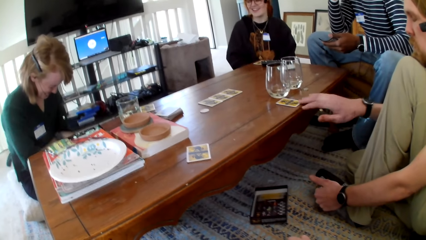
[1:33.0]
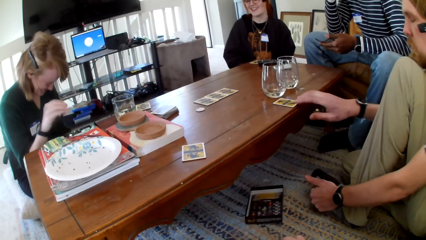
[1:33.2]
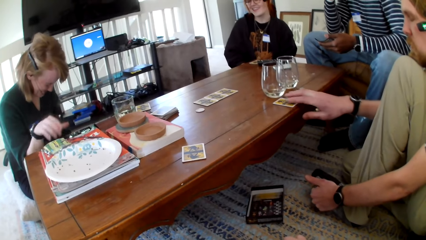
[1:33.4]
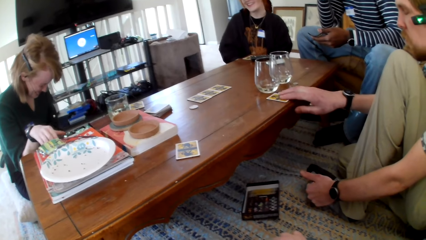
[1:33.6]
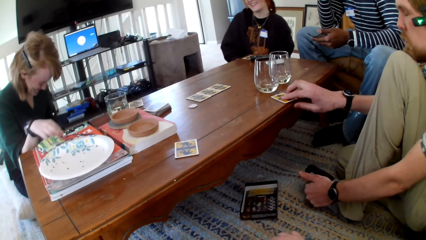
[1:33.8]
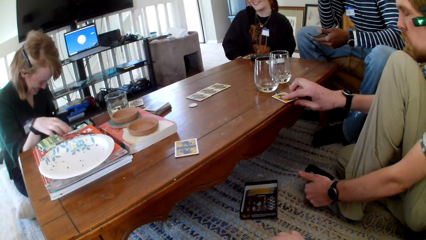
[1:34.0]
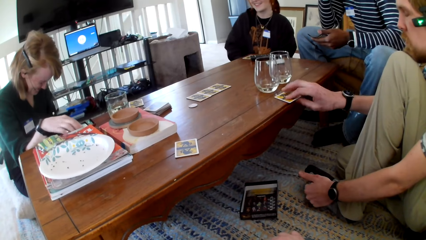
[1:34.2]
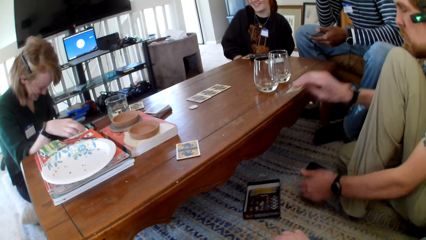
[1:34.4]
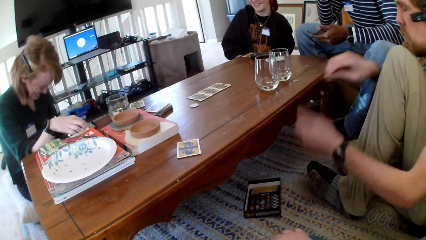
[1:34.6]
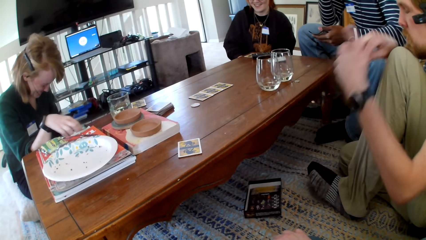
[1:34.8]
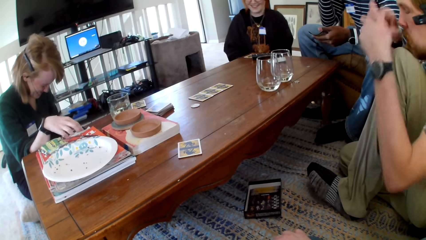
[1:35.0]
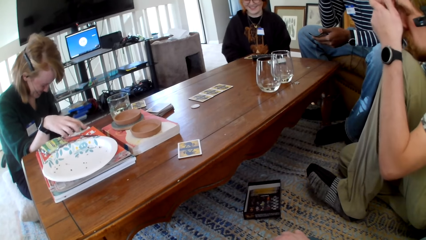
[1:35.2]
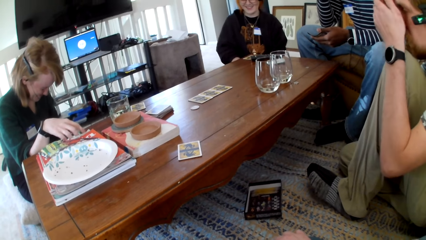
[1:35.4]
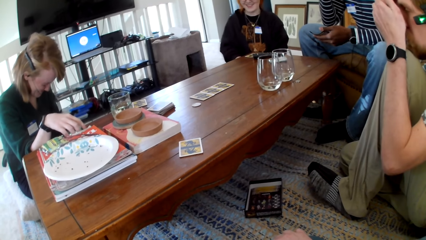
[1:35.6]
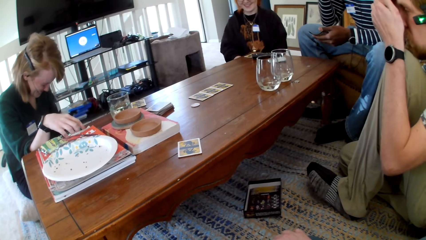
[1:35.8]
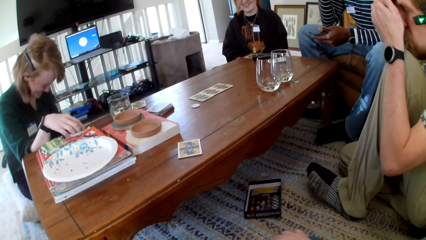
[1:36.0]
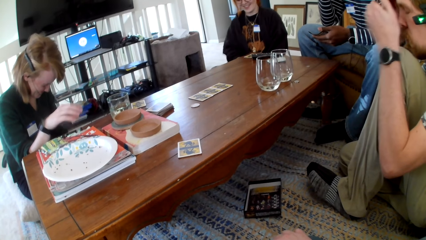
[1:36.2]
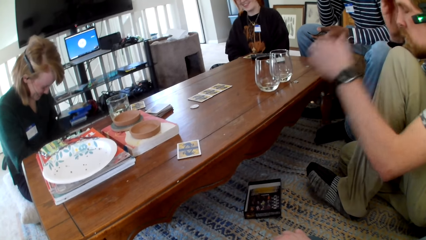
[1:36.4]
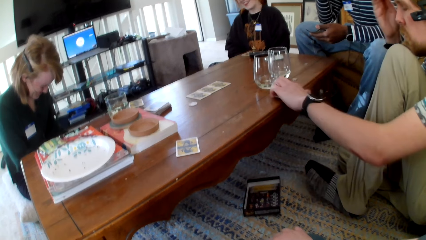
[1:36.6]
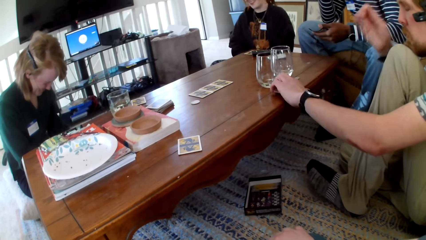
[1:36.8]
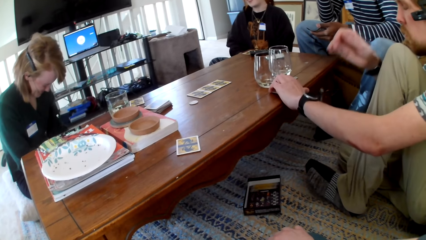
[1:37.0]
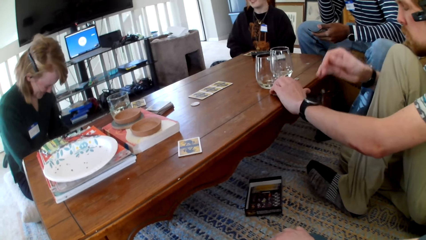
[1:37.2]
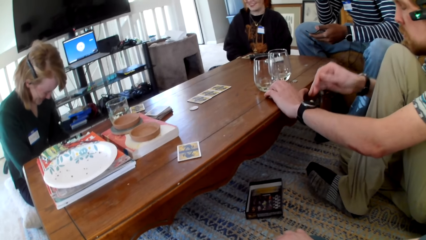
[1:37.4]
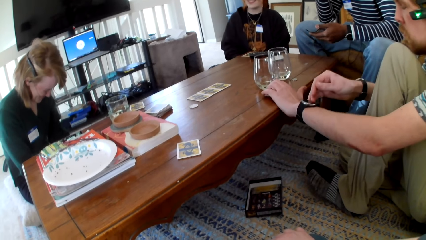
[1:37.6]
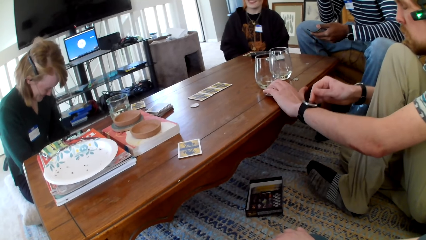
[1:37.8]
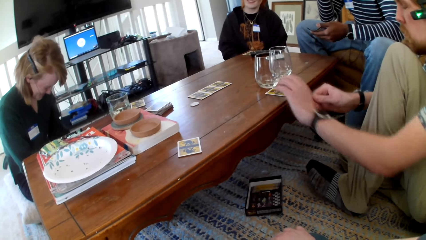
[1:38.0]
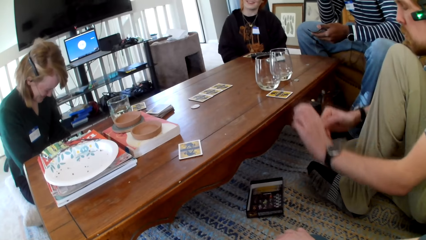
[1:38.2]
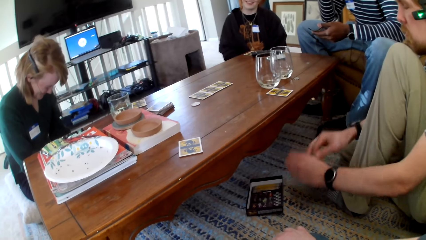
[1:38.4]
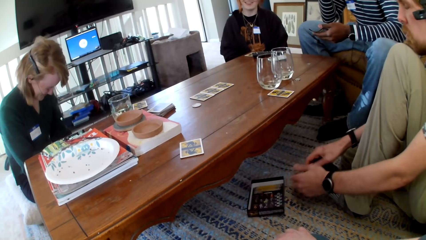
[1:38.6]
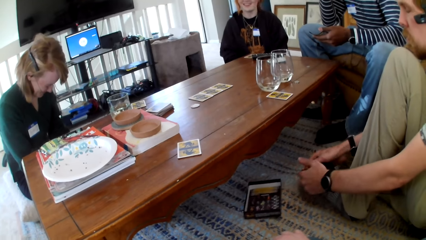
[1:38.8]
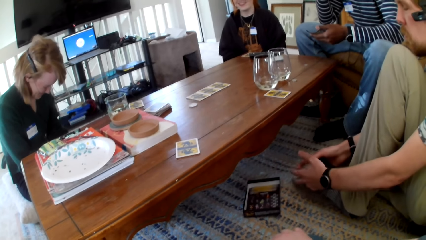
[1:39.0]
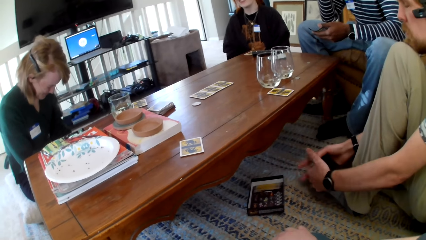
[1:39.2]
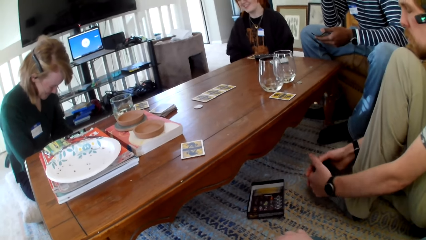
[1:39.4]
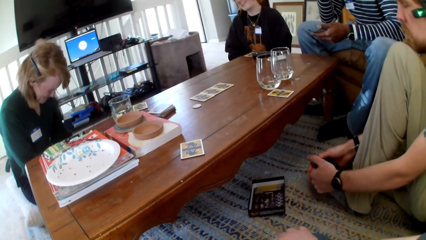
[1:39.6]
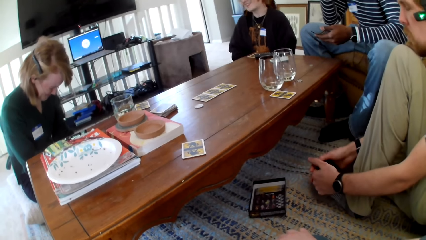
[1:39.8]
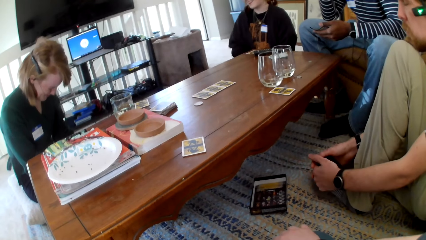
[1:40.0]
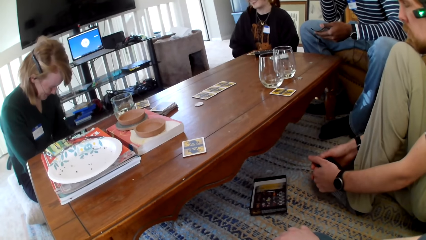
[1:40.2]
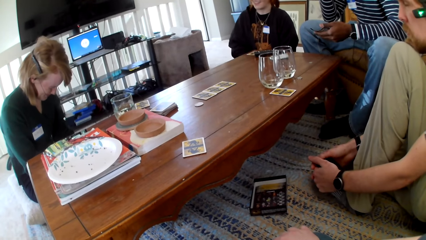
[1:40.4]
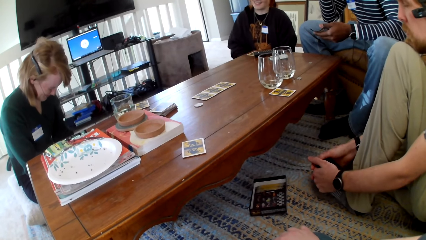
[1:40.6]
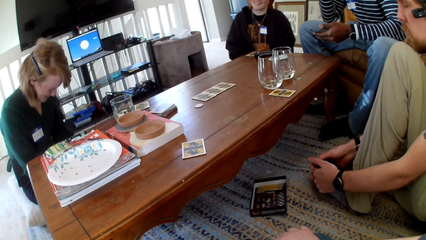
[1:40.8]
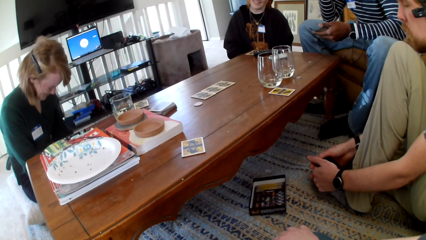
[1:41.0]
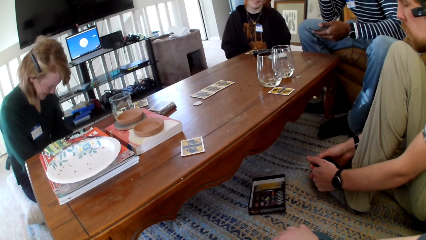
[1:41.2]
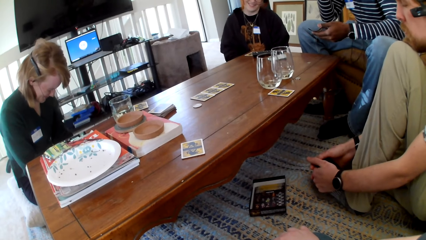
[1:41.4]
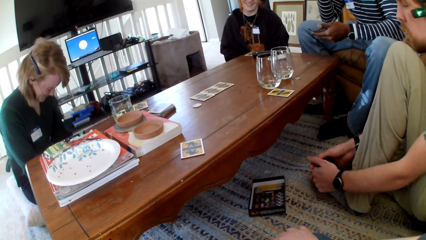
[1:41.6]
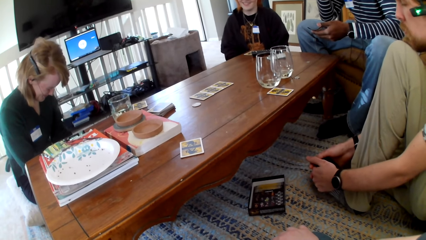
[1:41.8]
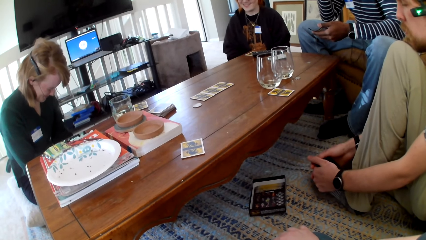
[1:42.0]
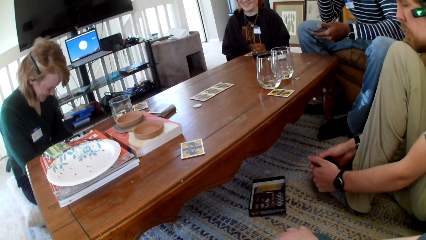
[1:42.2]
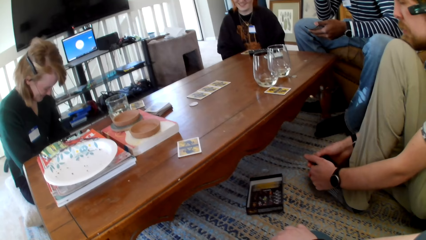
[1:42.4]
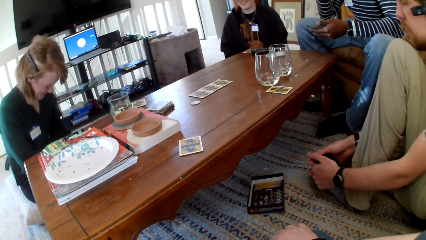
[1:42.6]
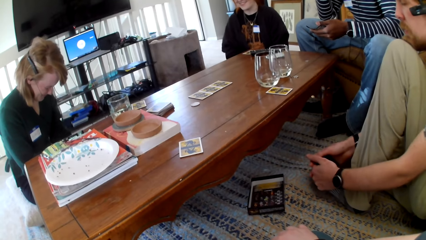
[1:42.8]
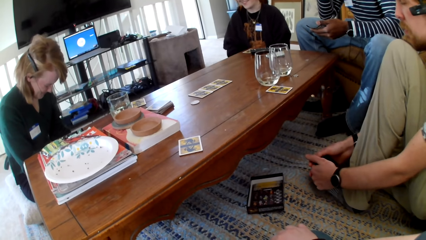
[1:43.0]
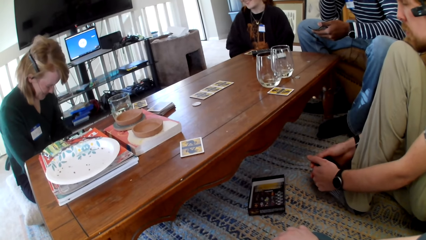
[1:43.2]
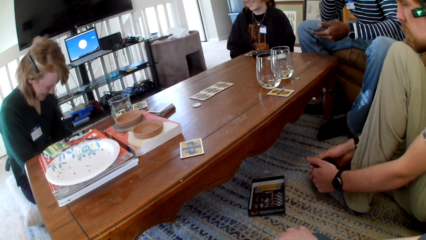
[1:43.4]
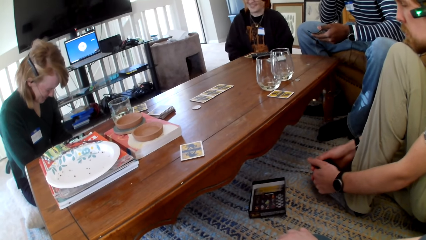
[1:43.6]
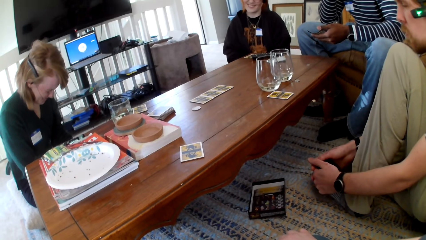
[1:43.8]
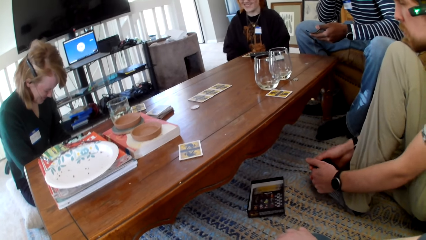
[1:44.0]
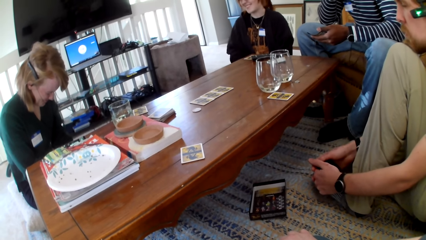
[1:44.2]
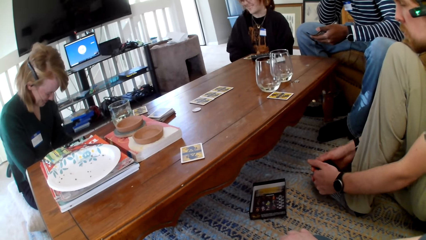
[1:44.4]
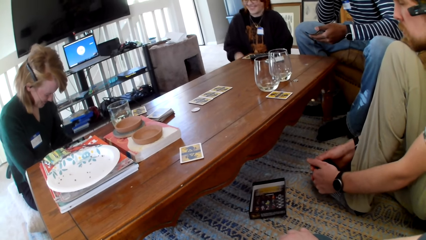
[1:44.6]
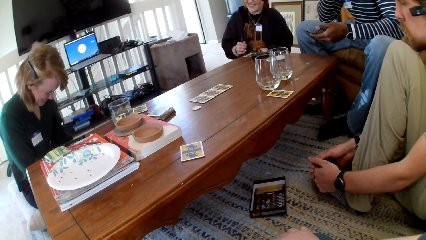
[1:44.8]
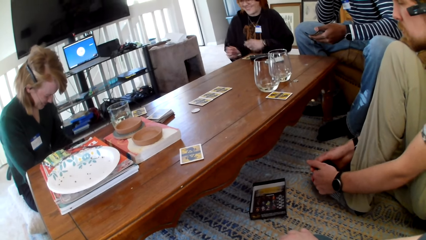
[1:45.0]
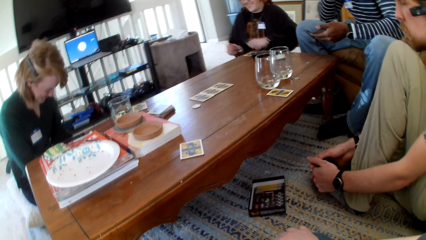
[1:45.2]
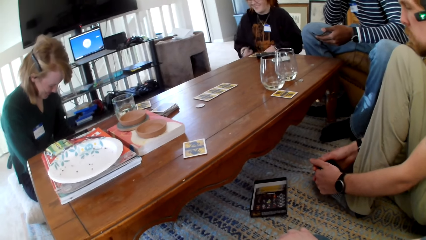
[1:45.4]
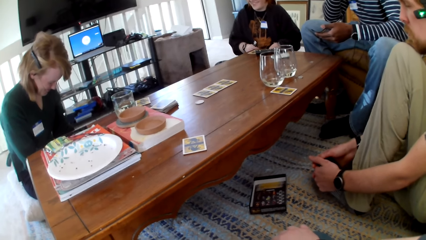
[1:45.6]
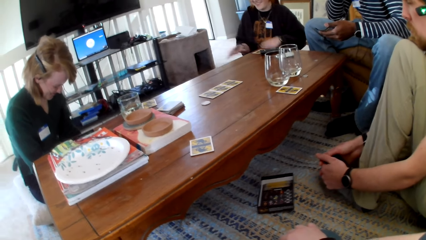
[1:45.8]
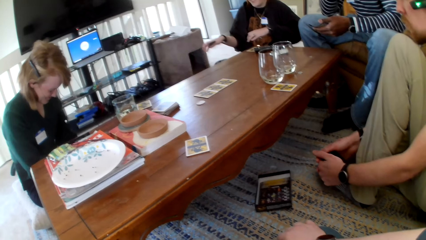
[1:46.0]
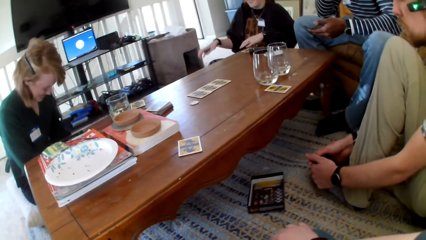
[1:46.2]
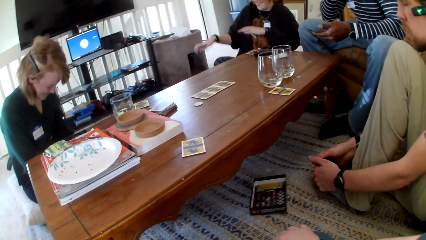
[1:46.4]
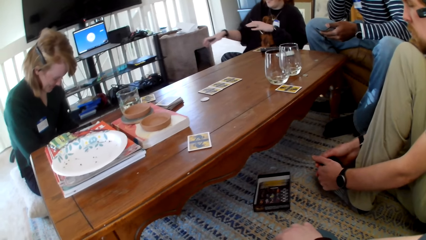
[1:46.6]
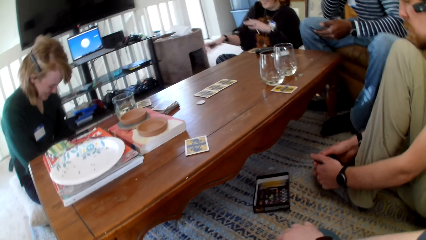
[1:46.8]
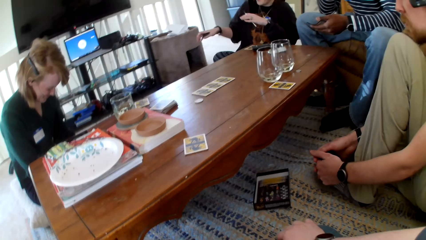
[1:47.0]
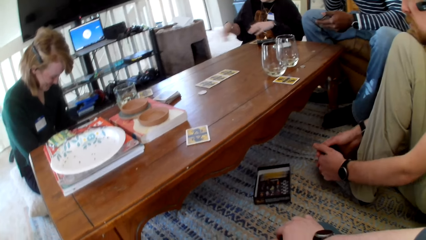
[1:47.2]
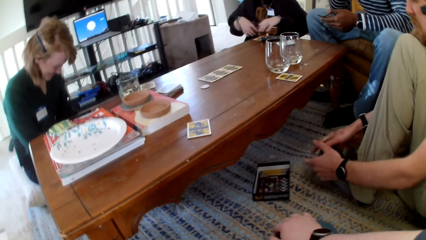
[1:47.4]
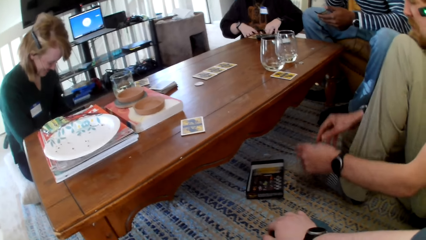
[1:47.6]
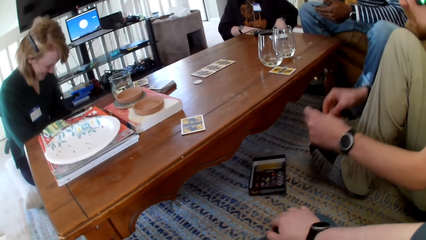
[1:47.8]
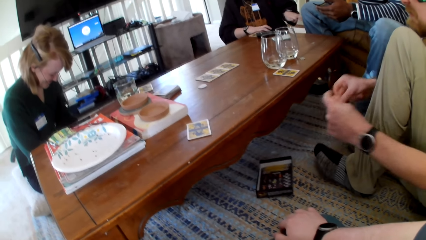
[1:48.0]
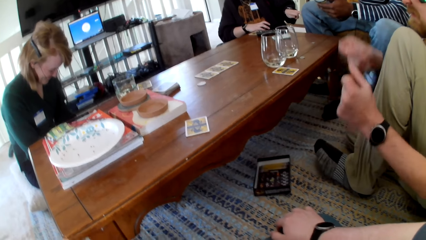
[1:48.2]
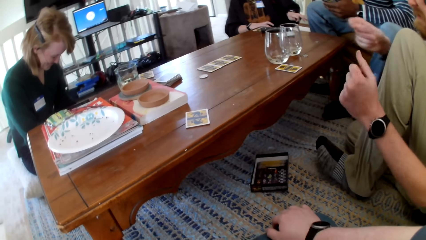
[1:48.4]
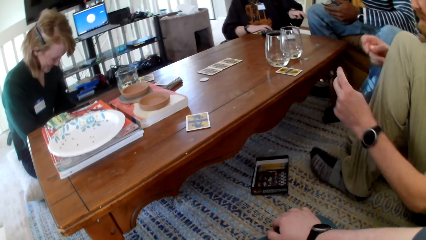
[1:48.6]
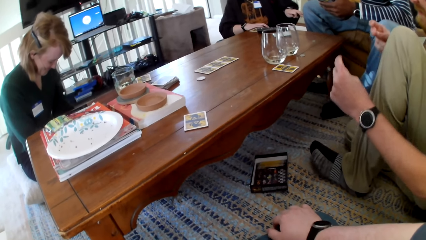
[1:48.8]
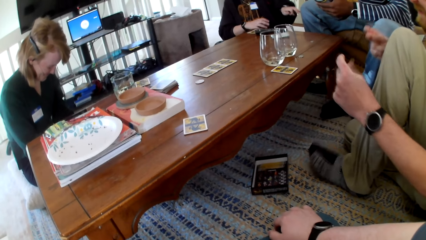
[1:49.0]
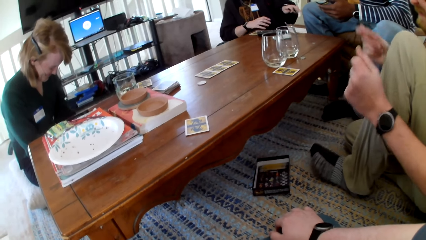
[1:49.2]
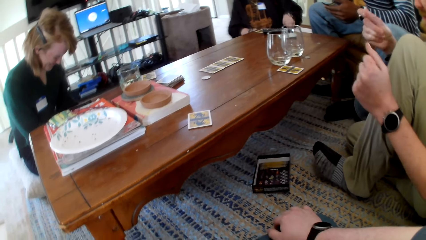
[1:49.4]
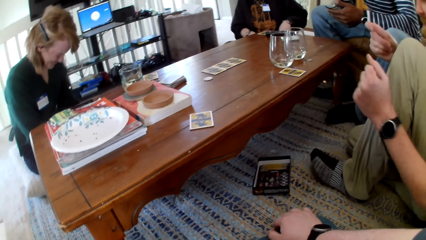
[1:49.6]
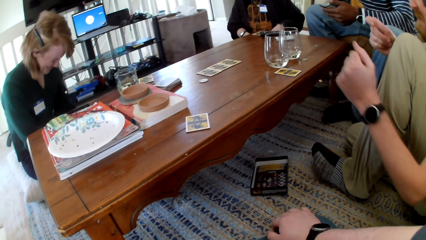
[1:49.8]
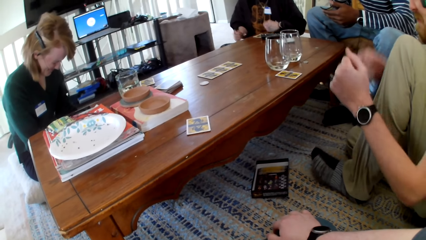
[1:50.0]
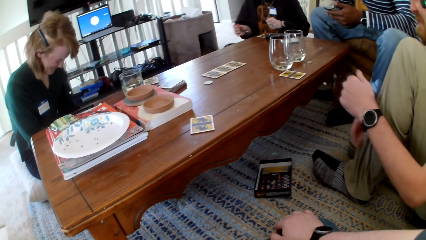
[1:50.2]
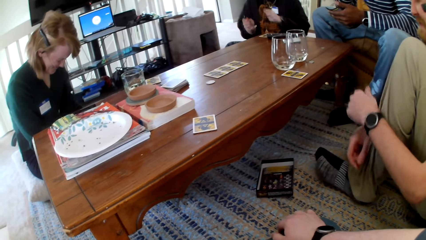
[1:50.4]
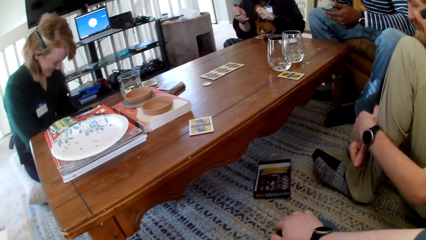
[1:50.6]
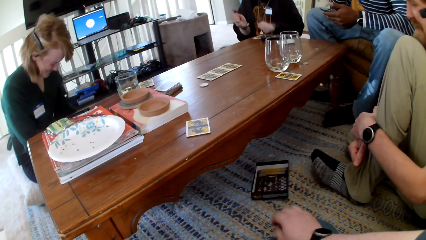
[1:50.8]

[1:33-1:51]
A man picks a card. A person touches the leg. A woman holds a phone. The man checks the card. The woman pulls her hand off the phone. The man puts the card on the table. The person raises a hand. The man holds his toes. The person touches the leg. Another woman dances. Another person raises a hand up. The man pulls his hands off the toes and dances.
